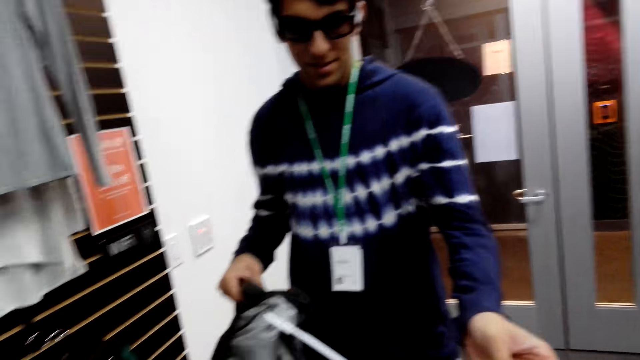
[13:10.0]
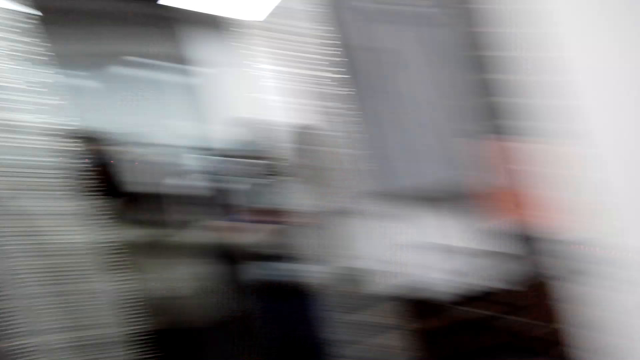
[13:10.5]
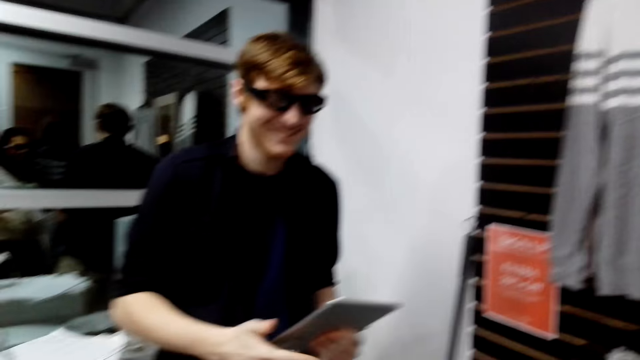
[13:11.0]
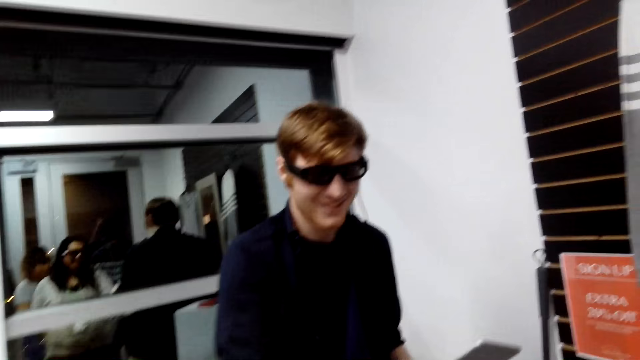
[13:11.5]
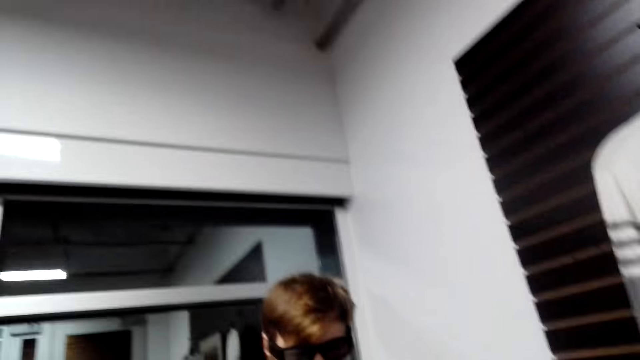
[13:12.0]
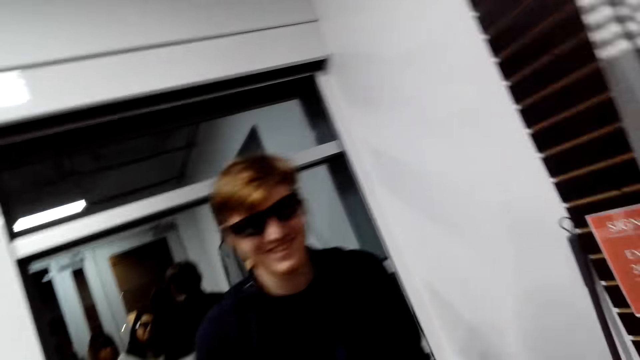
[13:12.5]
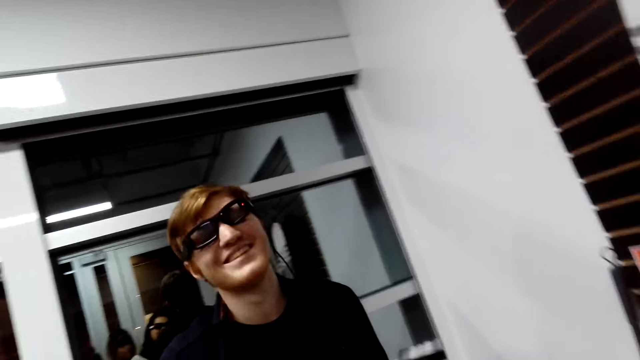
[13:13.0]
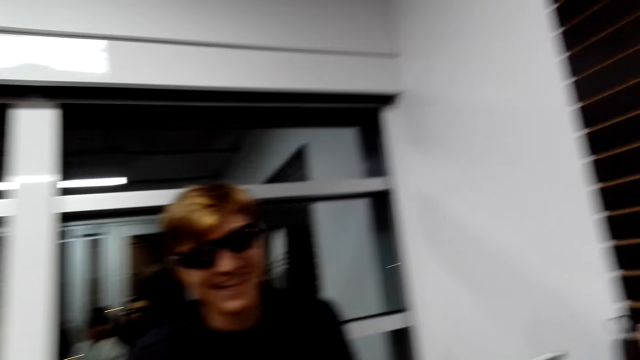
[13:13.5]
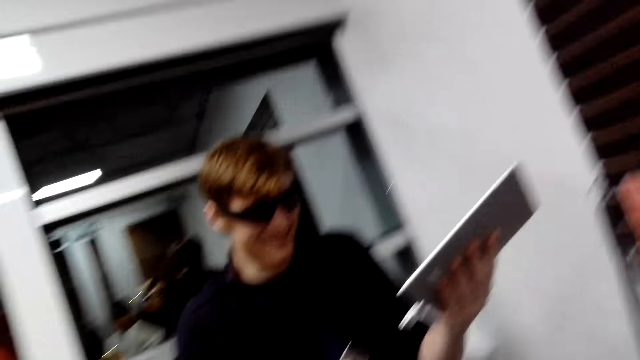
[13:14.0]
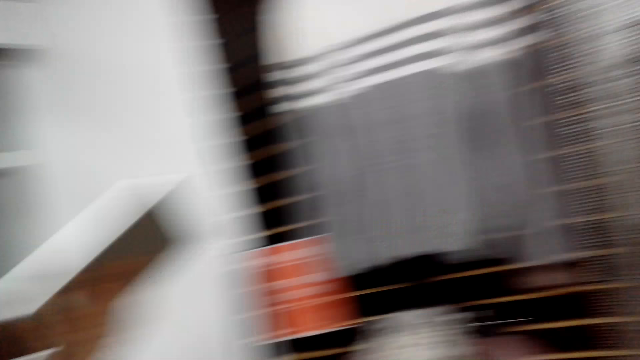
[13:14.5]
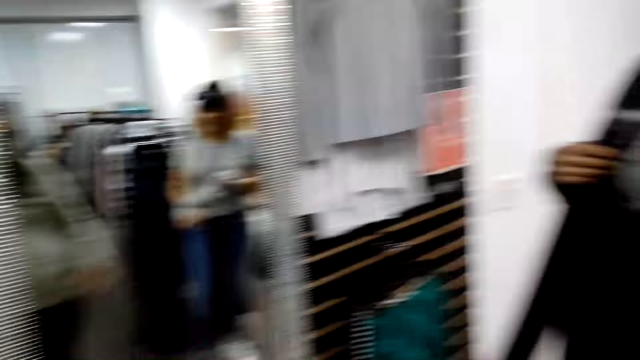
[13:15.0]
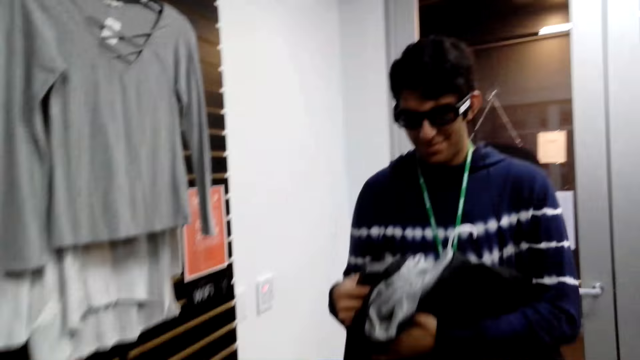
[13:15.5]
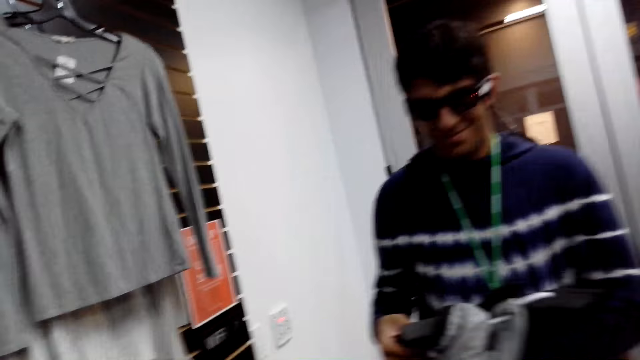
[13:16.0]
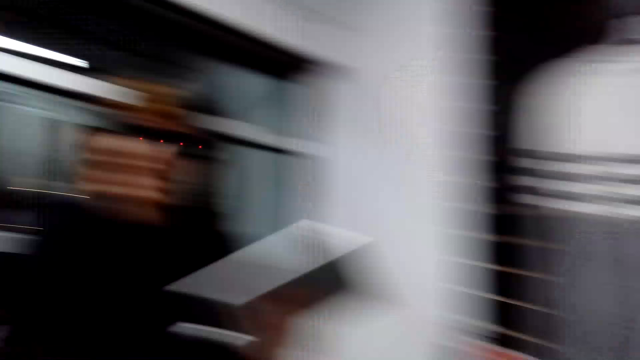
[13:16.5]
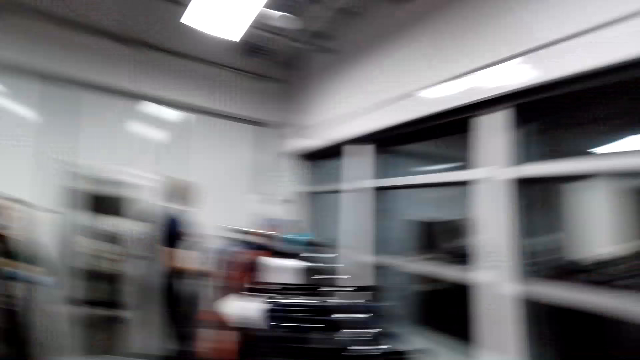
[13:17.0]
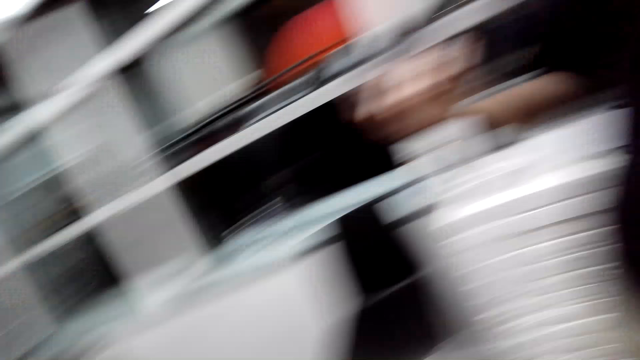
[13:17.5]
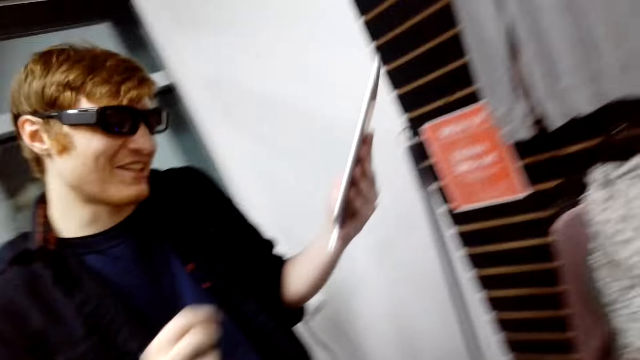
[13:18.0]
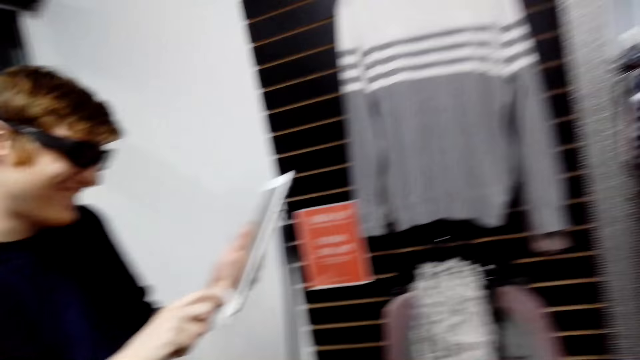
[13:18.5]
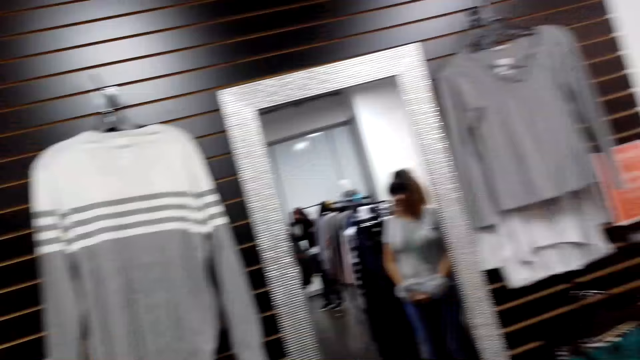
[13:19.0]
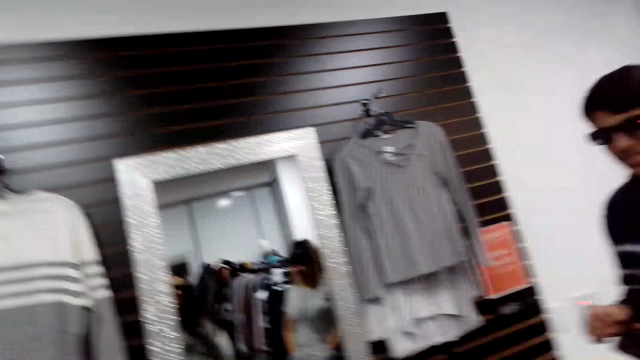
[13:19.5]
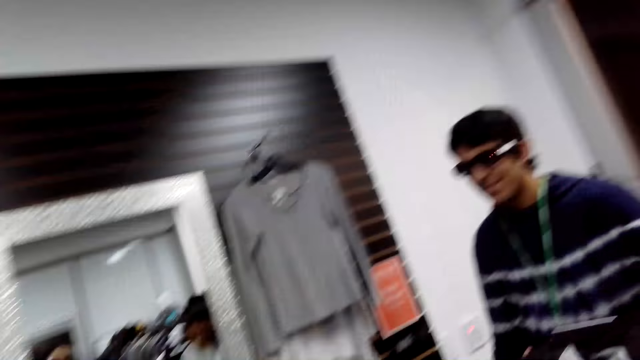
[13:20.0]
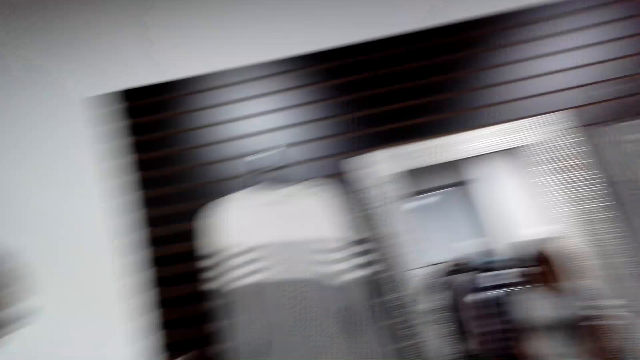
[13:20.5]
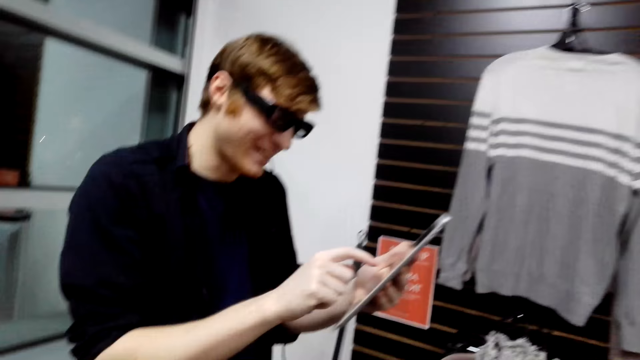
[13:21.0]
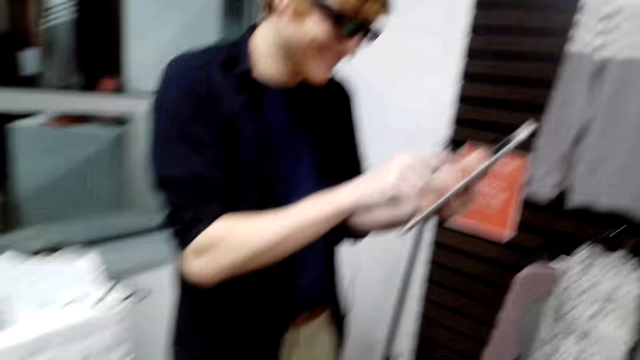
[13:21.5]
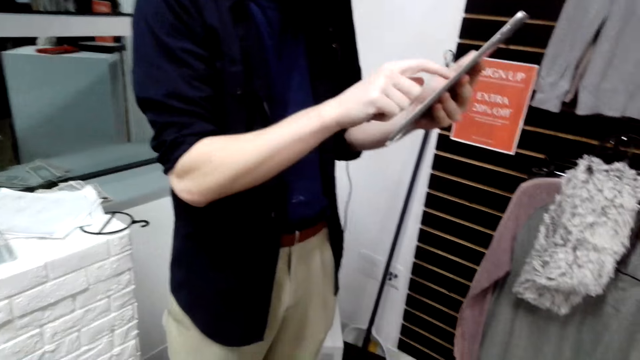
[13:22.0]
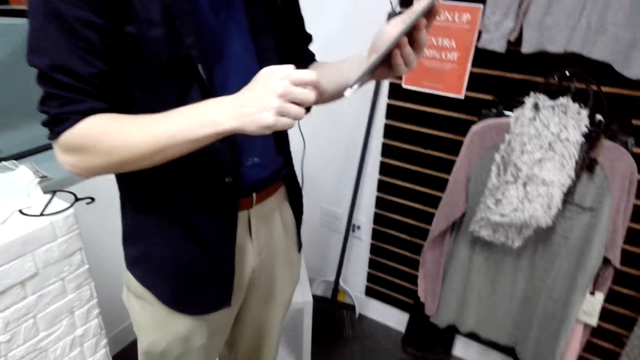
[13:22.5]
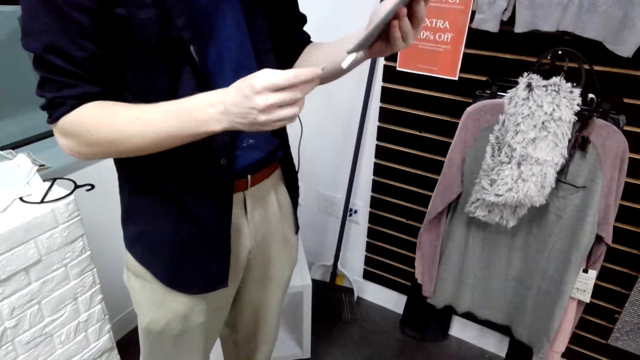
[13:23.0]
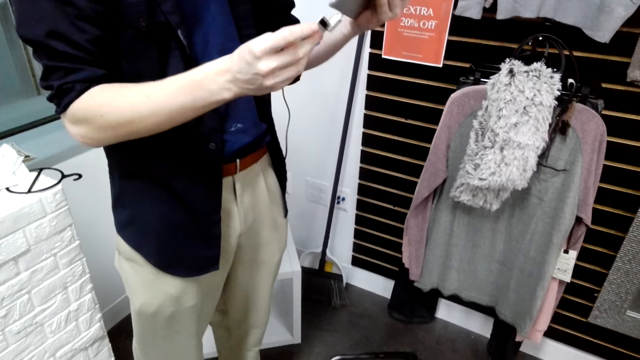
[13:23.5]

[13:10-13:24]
The camera wearer looks around. A man moves the head. The camera wearer looks around. The man operates the tablet. The camera wearer looks around. The man operates the tablet.

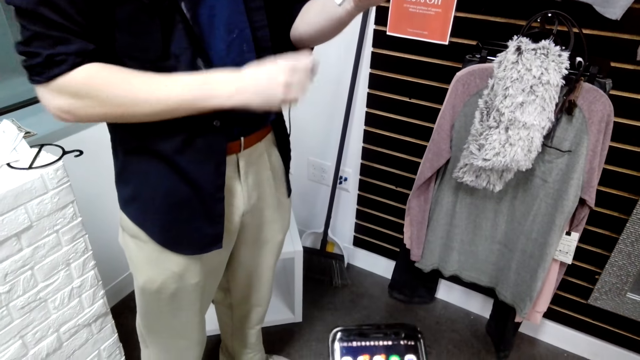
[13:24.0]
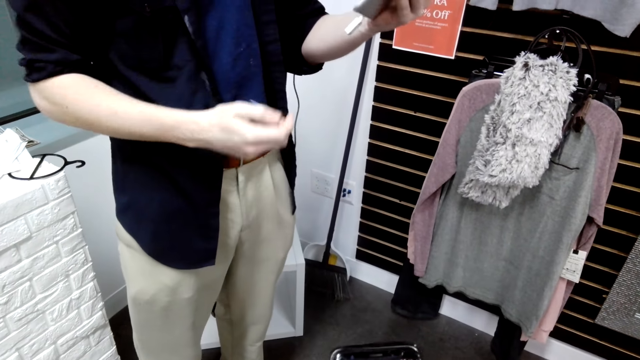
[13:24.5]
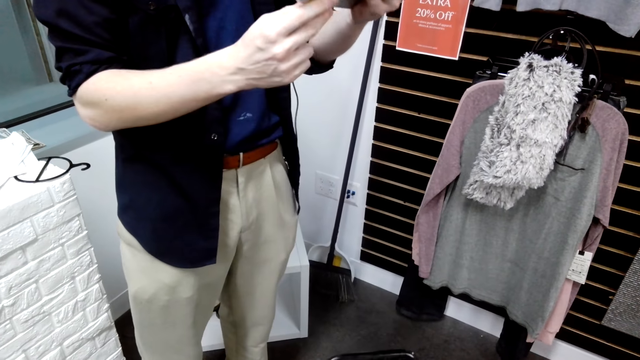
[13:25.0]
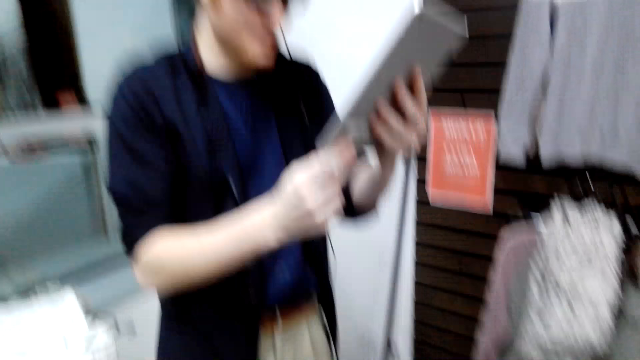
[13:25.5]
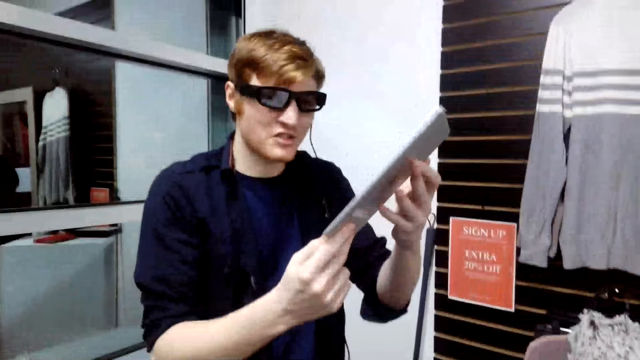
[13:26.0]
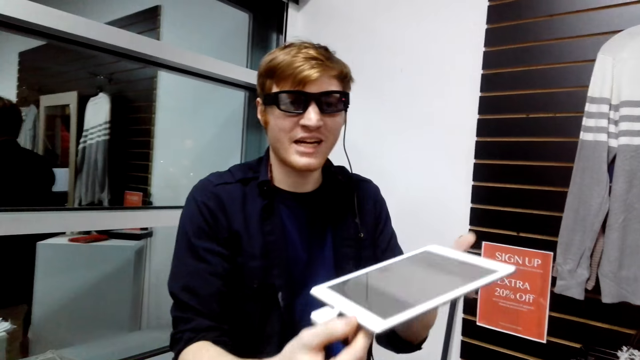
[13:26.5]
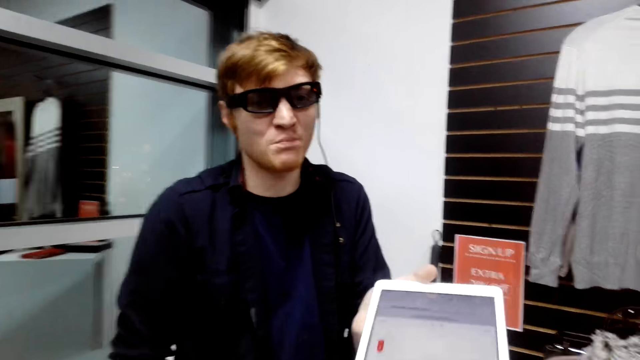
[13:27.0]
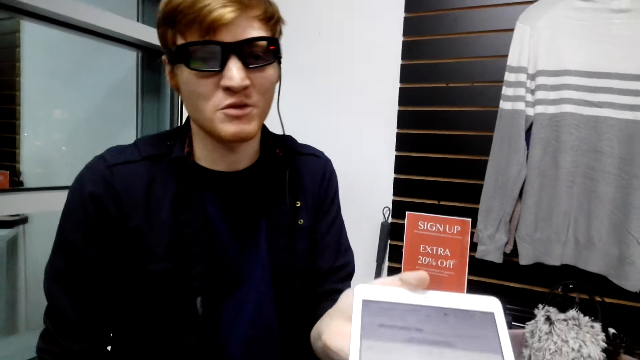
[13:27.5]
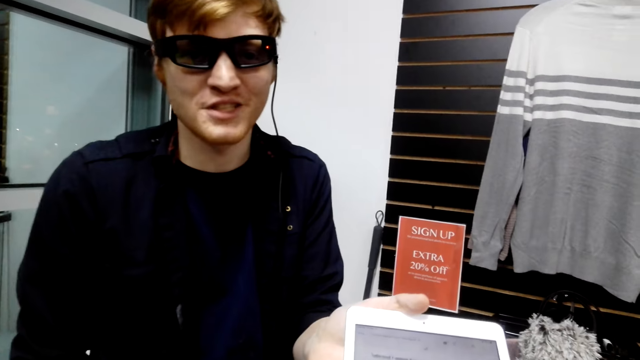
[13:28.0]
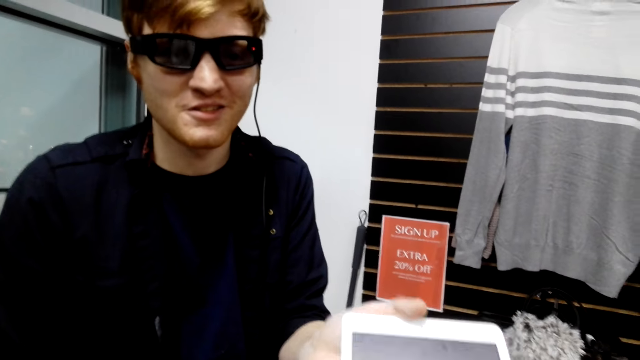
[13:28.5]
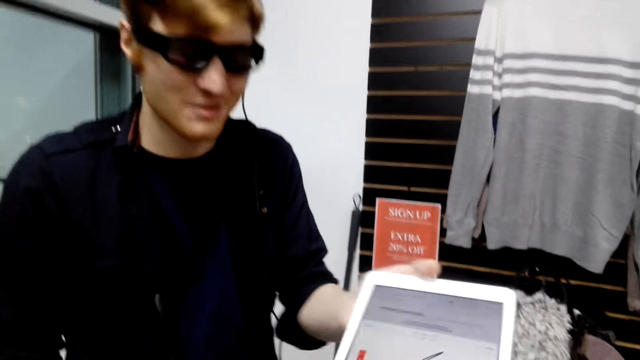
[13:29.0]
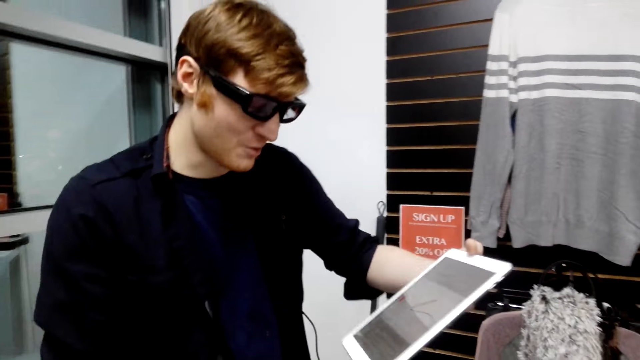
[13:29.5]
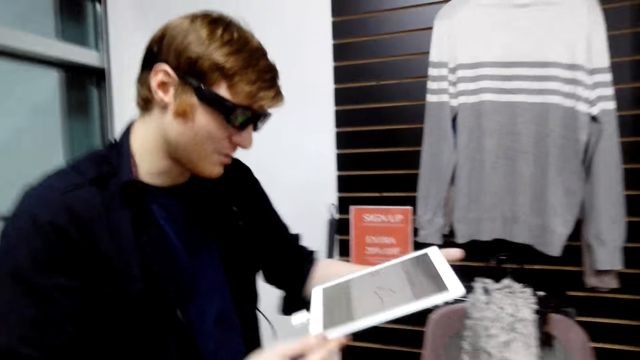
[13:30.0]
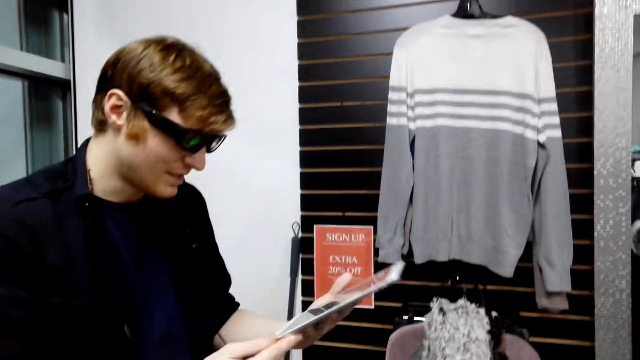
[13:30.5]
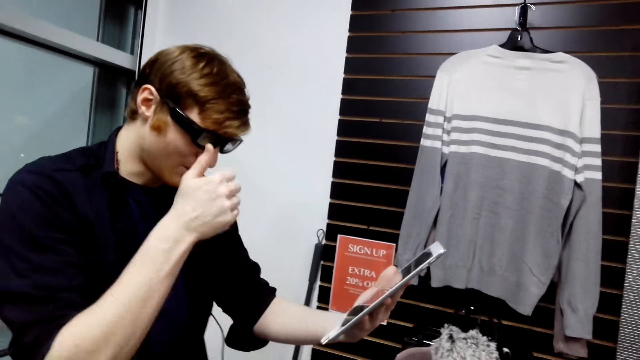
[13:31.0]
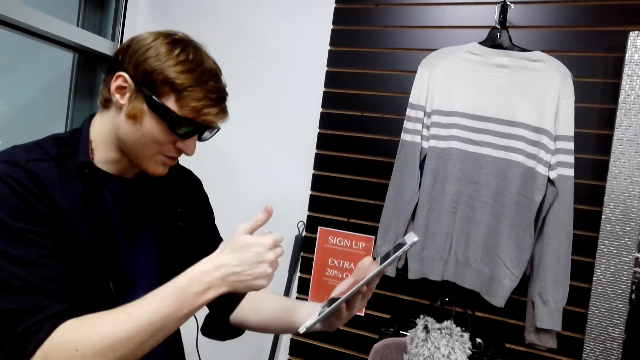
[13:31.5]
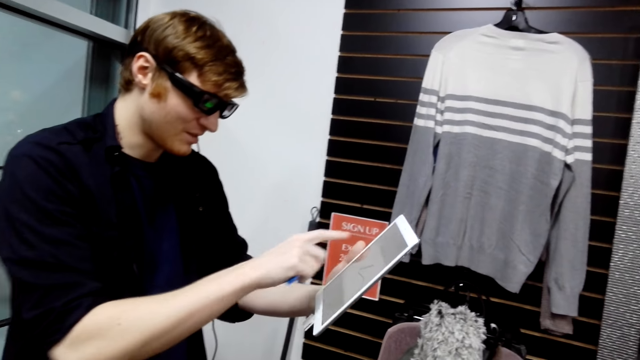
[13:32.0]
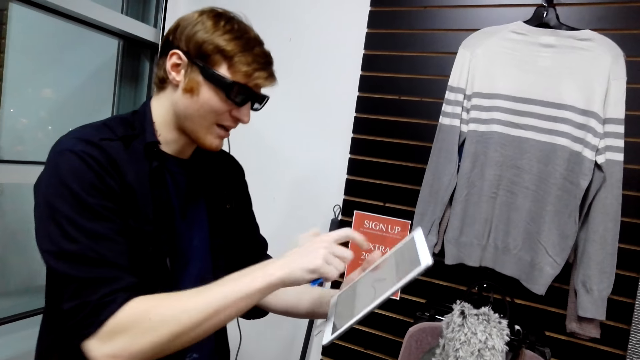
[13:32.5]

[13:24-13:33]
A man touches the tablet. The man talks to the camera wearer. The man looks at the tablet, moves the hand, looks at the tablet, moves the hand, and operates the tablet.
